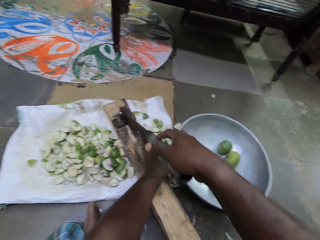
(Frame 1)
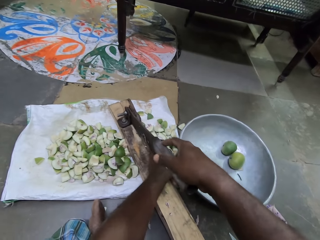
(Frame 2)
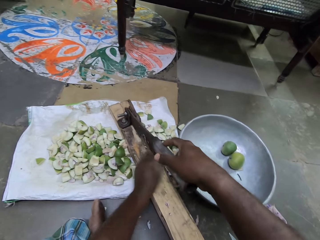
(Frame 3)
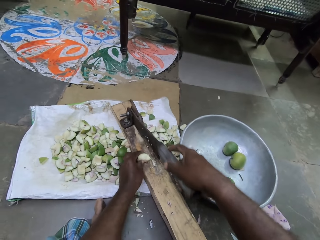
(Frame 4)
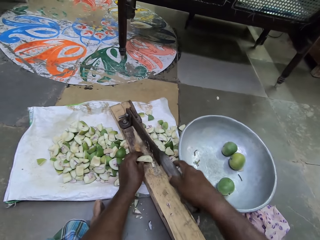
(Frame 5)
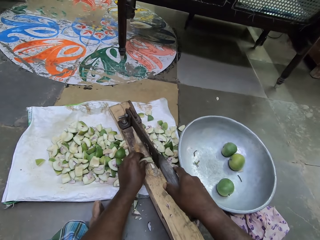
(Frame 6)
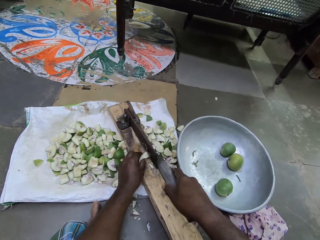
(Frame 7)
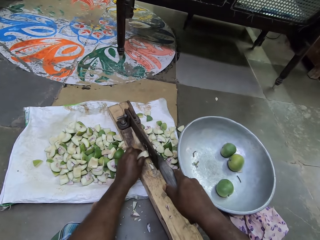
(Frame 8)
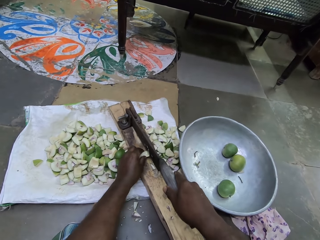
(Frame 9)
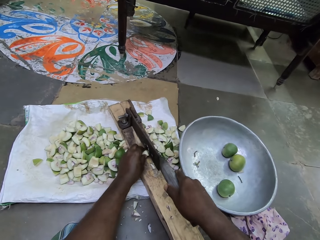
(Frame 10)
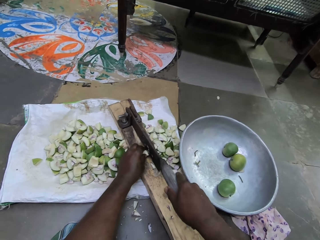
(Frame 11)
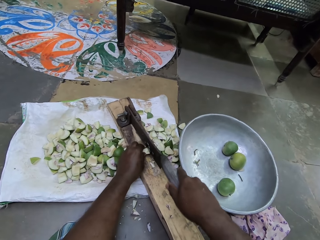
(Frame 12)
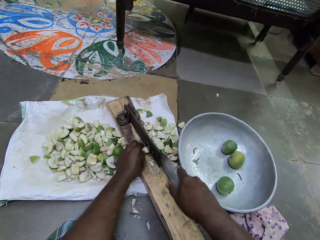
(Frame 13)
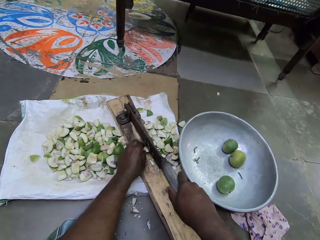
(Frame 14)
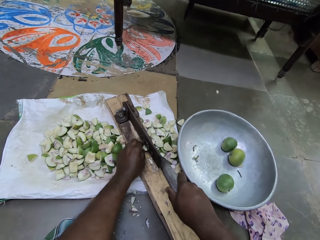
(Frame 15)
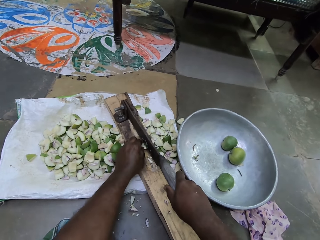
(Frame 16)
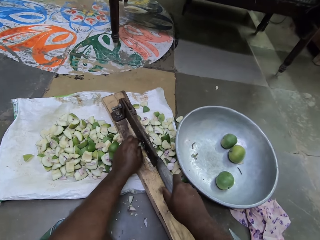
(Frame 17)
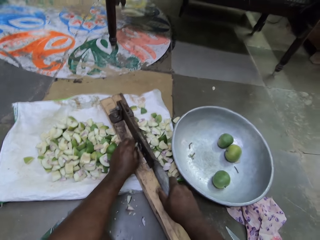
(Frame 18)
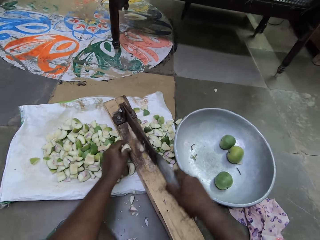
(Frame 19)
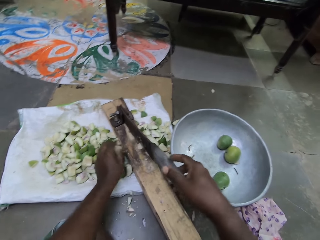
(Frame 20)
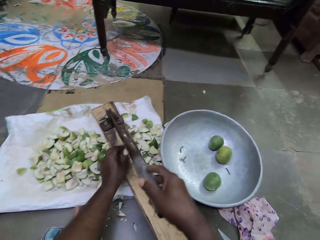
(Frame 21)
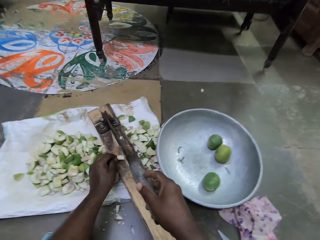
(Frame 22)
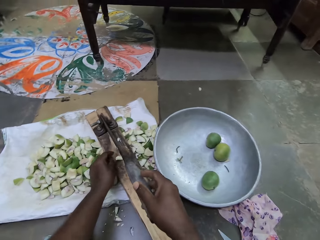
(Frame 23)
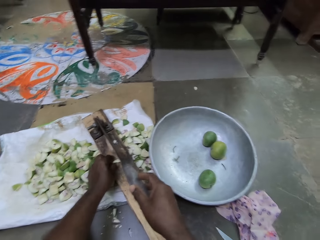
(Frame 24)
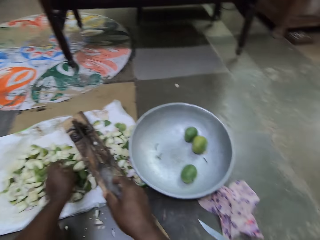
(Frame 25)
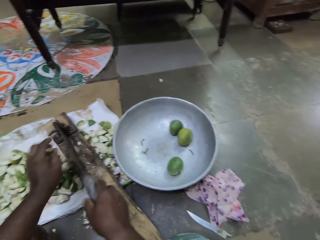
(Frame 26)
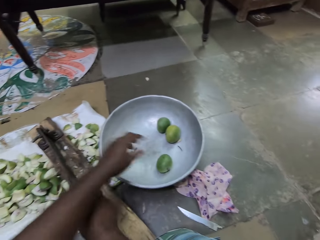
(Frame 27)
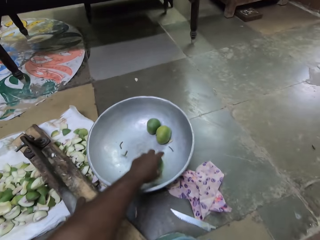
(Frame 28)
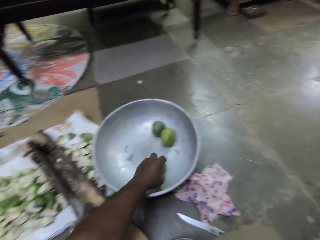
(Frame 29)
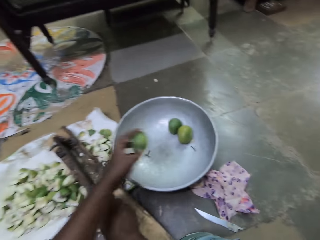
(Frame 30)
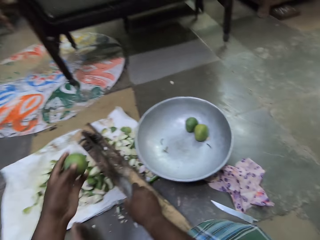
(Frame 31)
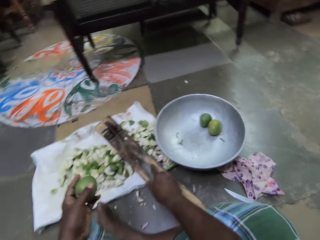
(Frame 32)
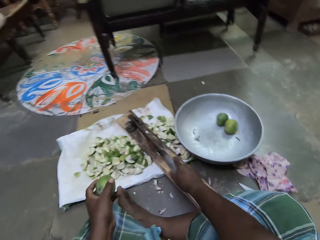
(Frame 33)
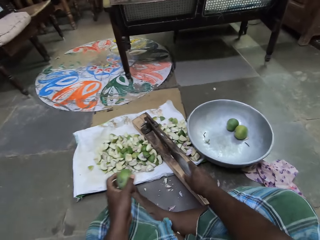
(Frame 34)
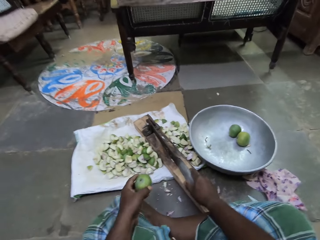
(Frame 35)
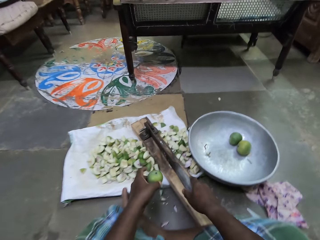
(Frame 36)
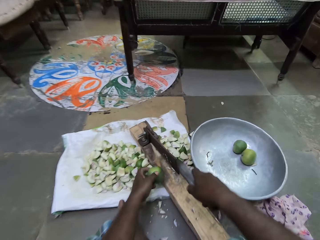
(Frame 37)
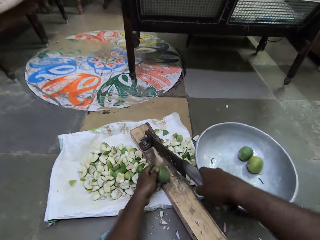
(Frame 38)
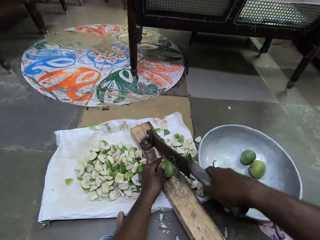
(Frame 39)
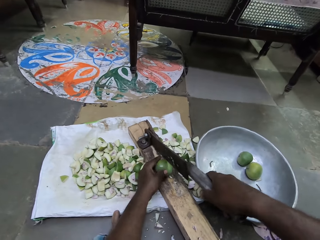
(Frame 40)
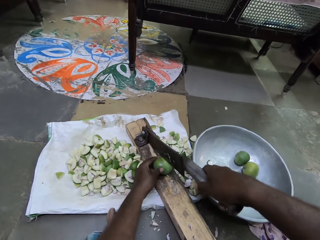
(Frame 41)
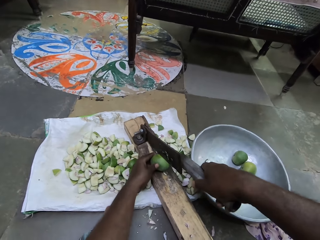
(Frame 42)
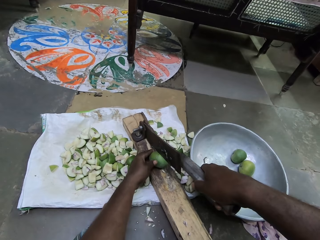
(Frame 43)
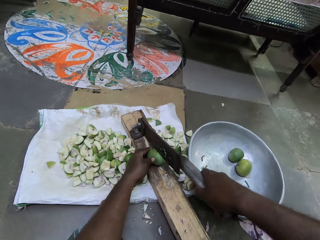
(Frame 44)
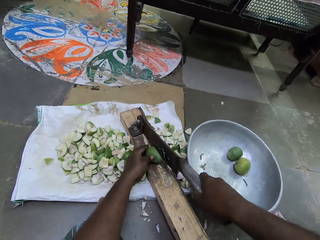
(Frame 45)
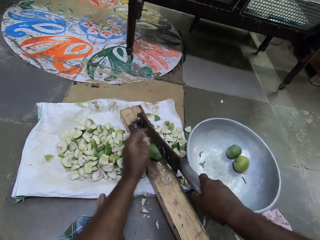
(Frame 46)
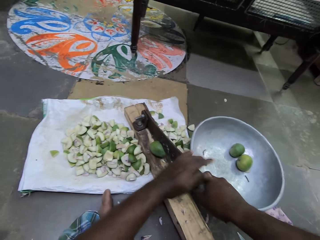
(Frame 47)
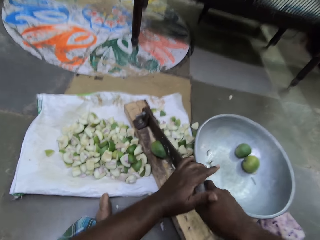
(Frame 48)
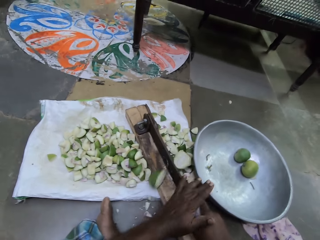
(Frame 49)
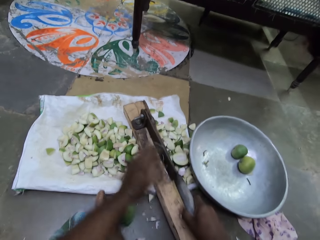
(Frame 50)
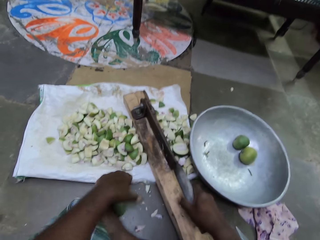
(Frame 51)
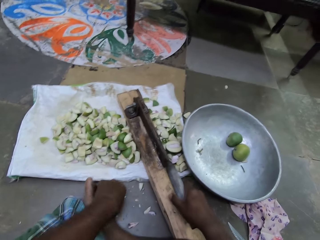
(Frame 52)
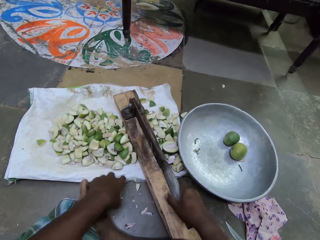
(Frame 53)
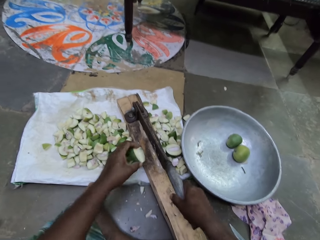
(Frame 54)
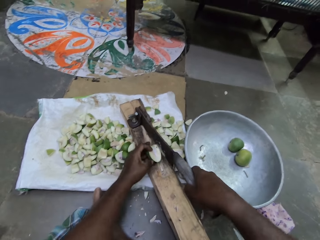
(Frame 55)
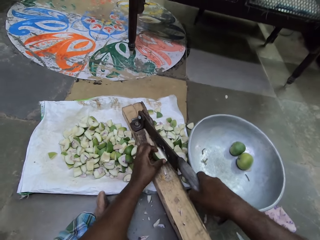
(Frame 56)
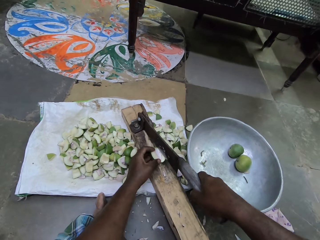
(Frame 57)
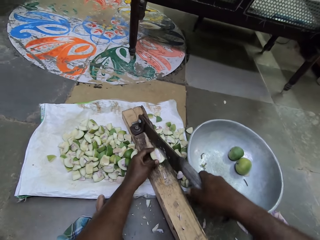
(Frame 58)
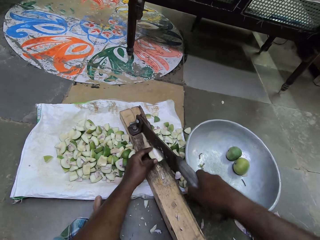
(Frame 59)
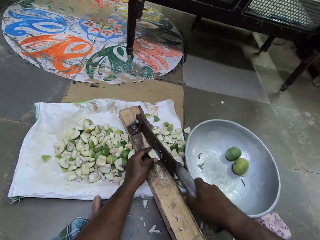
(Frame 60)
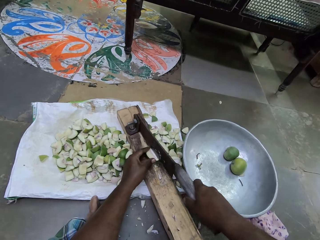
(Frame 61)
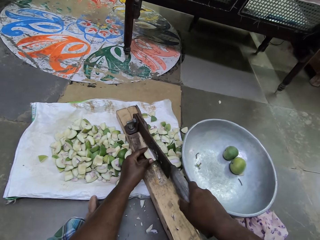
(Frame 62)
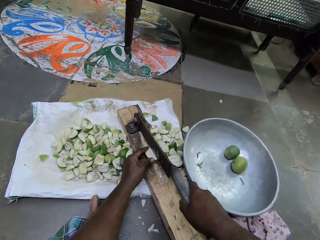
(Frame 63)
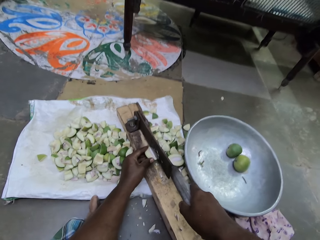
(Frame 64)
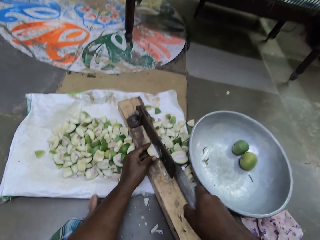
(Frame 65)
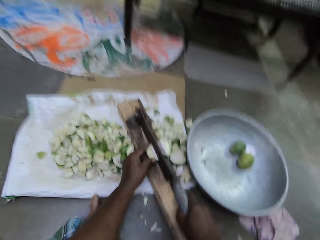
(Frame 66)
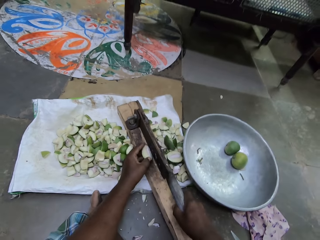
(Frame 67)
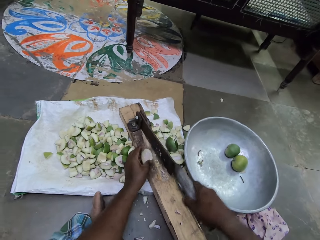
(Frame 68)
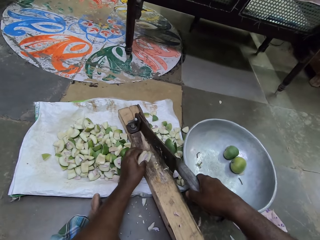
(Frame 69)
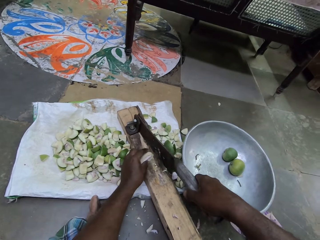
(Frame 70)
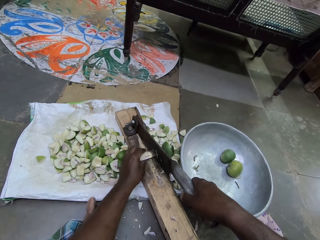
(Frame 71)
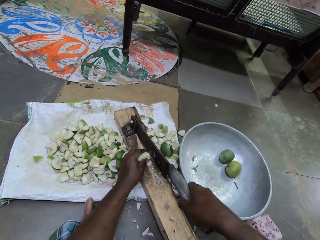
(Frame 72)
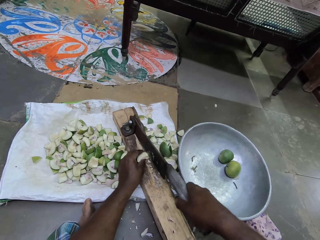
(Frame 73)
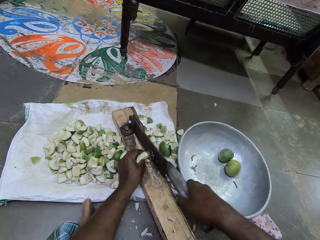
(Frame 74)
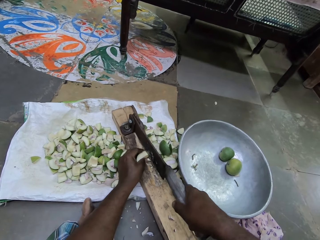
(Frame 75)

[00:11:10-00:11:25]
The camera wearer puts a pear or mango piece with the rest. She picks a cut portion of the pear on the ground with her left hand. She places the cut portion of the pear in her left hand in the cleaver cutter. She slices the cut portion of pear in her left hand with the cleaver cutter with her right hand. She puts a mango piece with the rest. She removes a cut portion of pear on the cleaver cutter with her left hand. She picks a pear in the container on the ground with her left hand. She places the pear in the cleaver cutter with her left hand. She slices the pear with the cleaver cutter with both hands. She picks a cut portion of the pear on the ground with her left hand. She places the cut portion of the pear in her left hand in the cleaver cutter. She slices the cut portion of pear in her left hand with the cleaver cutter with her right hand.

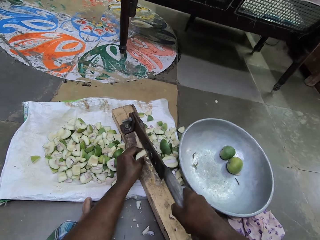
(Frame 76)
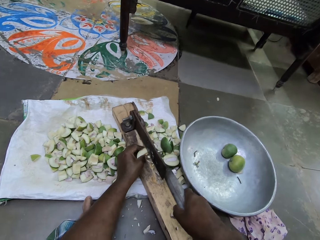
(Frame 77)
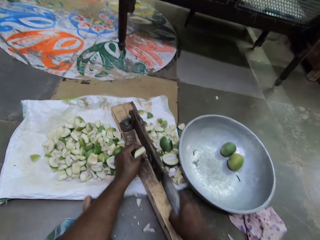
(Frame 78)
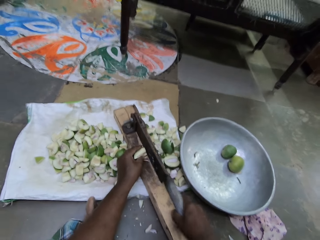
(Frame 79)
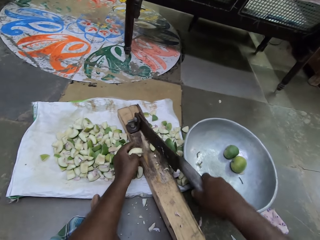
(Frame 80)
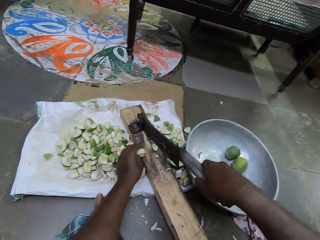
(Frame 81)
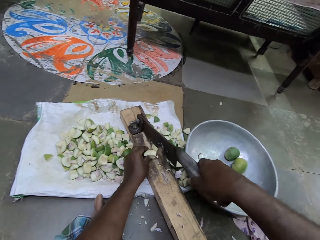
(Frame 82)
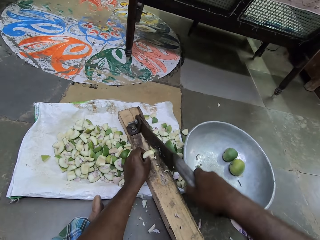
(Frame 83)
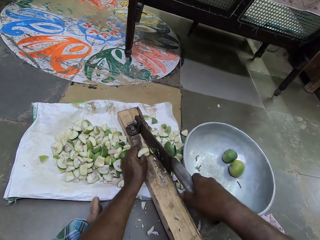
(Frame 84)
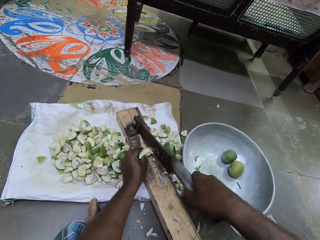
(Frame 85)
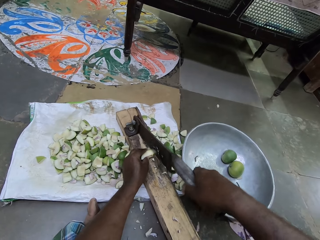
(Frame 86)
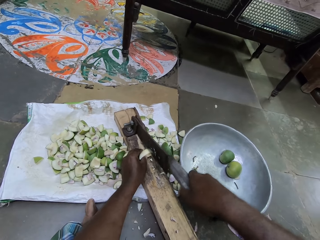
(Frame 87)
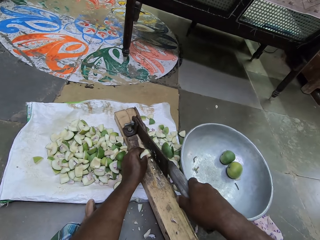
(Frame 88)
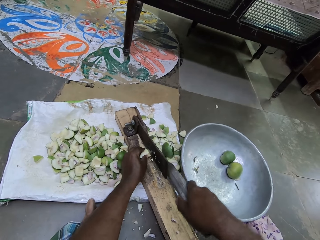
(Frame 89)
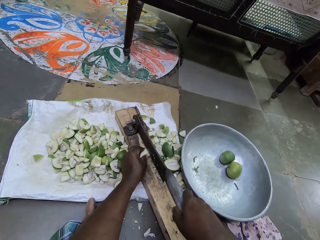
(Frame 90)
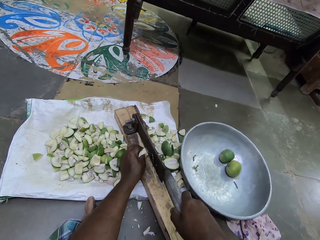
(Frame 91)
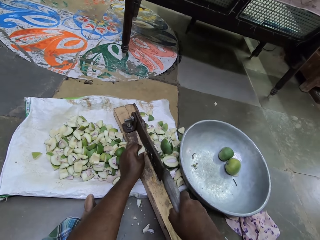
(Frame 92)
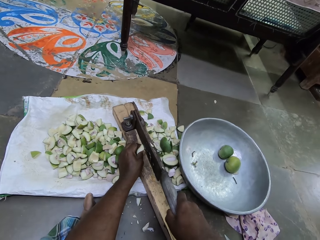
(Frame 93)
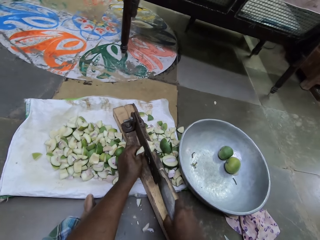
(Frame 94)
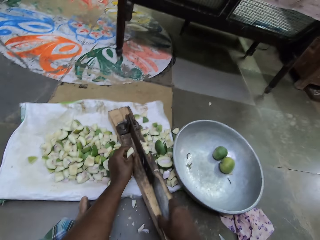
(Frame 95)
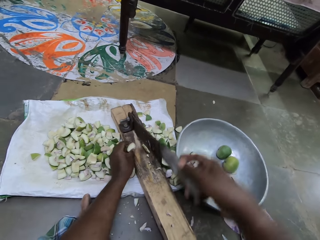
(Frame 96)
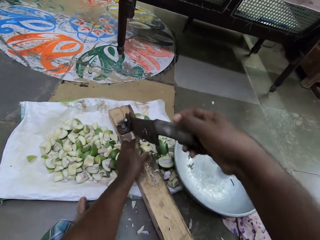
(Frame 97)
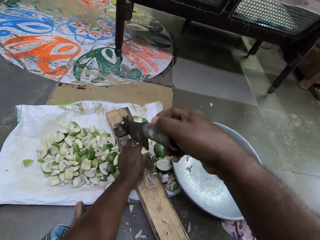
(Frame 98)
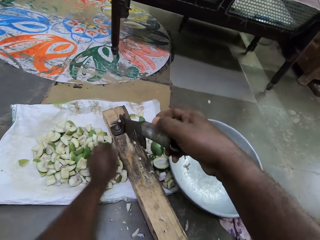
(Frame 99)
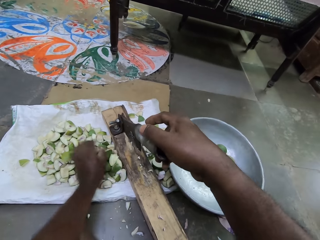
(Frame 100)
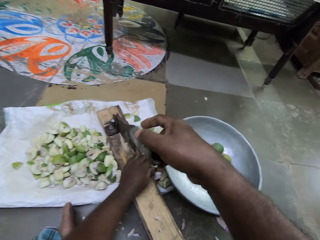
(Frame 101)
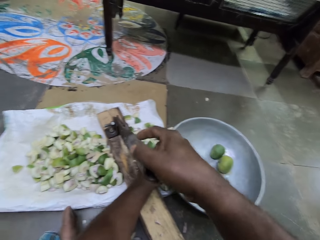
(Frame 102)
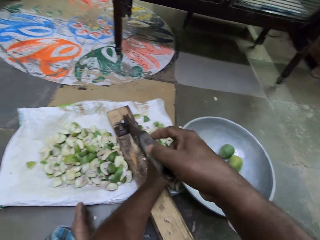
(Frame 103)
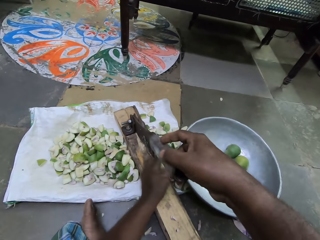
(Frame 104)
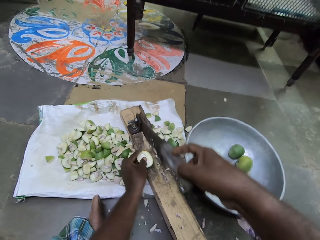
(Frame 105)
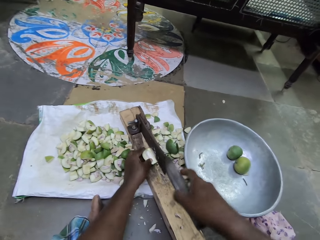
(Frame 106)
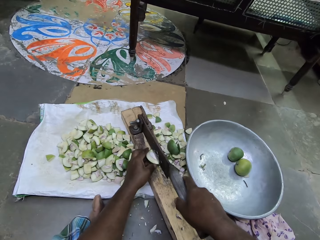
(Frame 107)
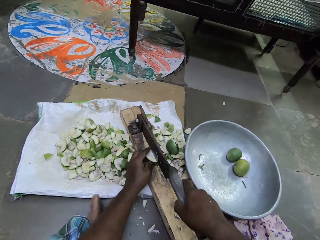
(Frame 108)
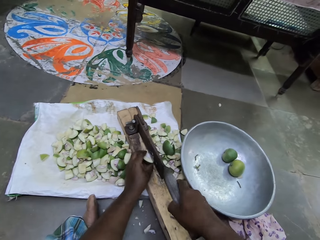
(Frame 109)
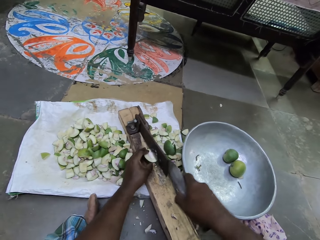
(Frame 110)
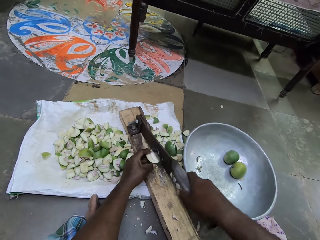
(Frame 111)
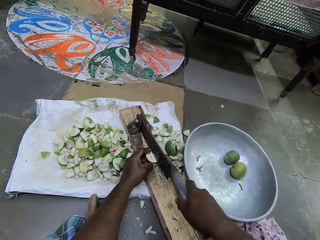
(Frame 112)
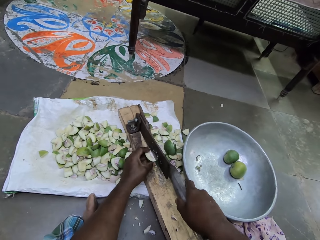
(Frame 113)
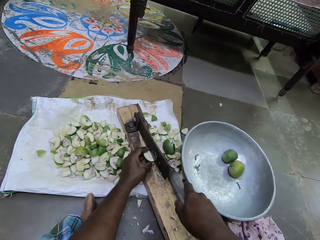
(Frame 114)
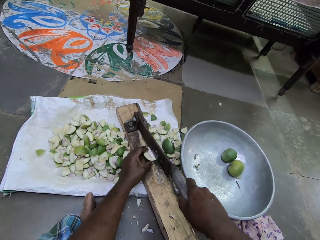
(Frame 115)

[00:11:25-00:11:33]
The camera wearer removes pieces of pear on the cleaver cutter with her left hand. She puts a pear or mango piece with the rest. She picks a cut portion of the pear on the ground with her left hand. She places the cut portion of the pear in her left hand in the cleaver cutter. She puts a mango piece with the rest.
